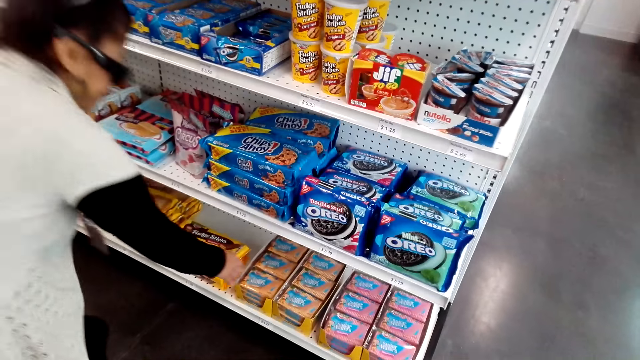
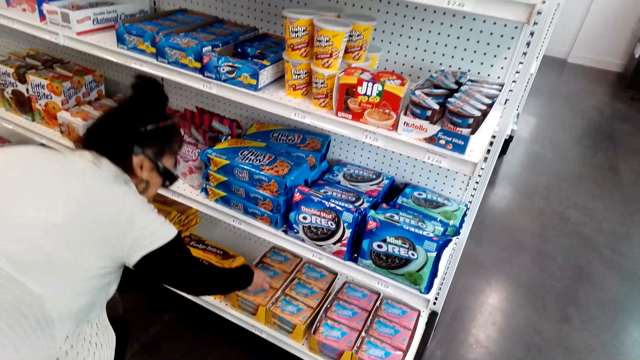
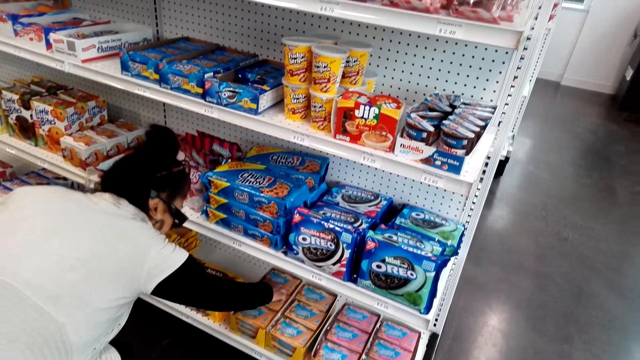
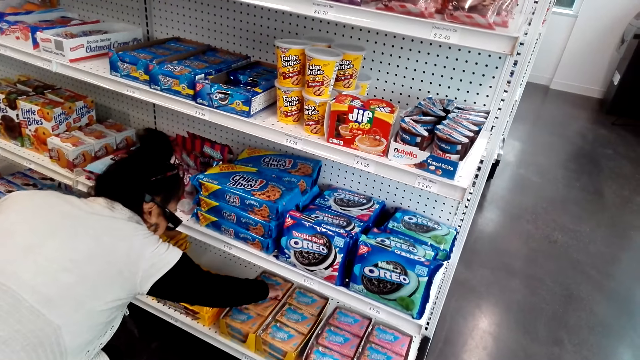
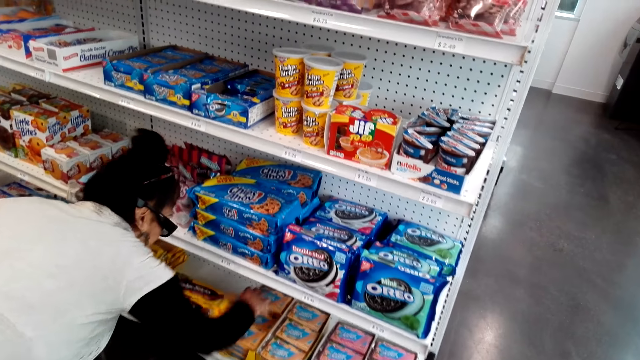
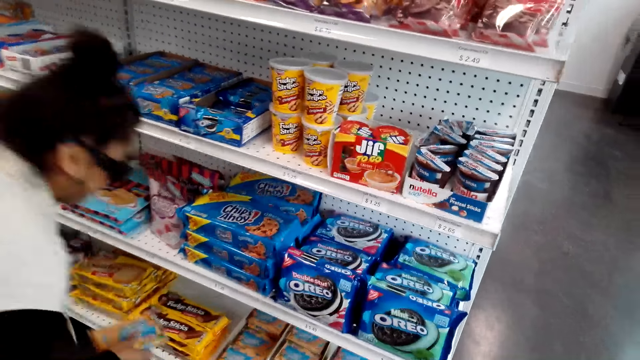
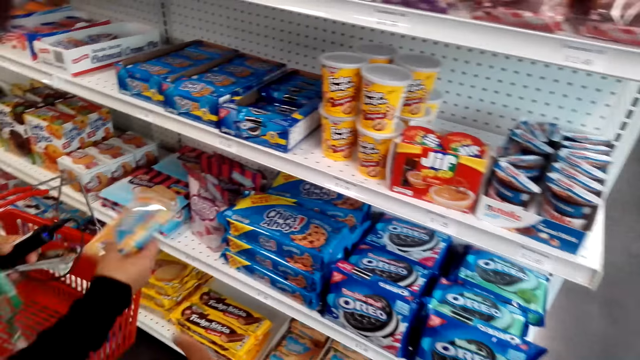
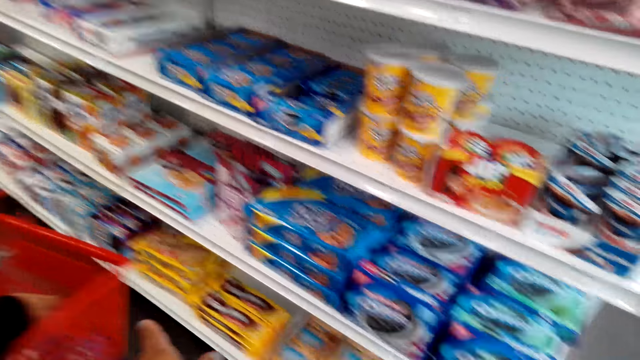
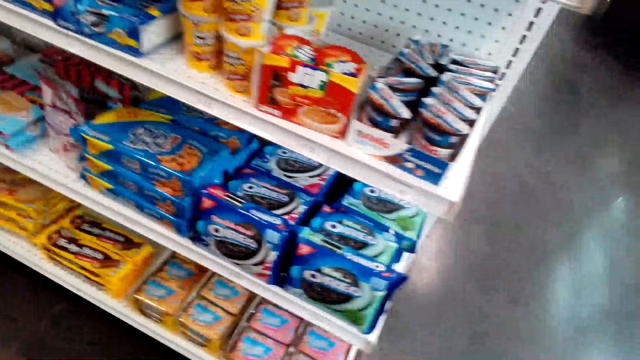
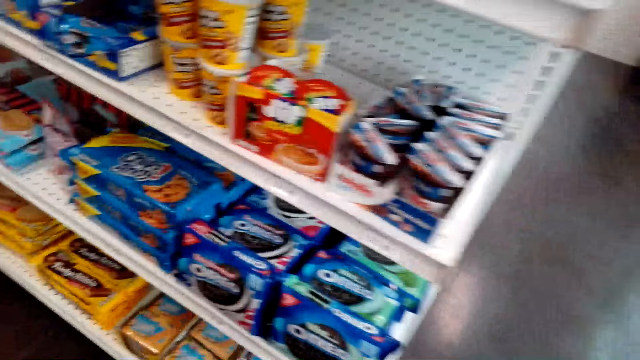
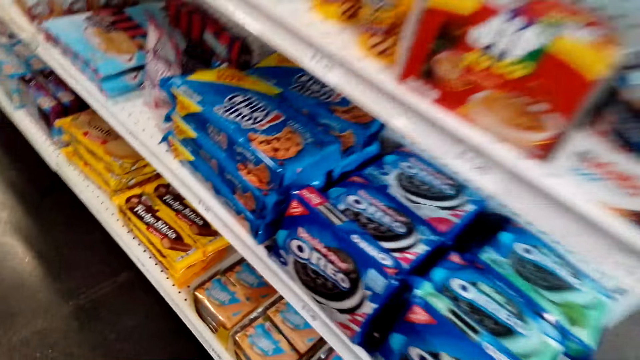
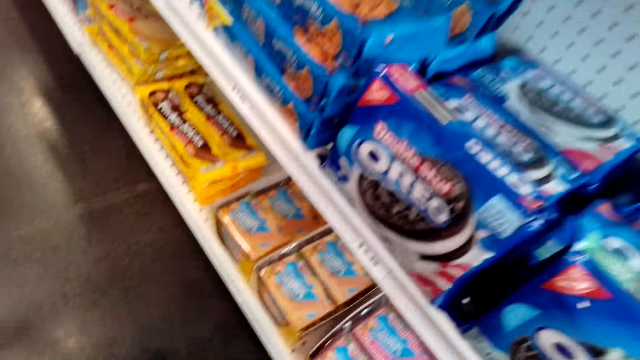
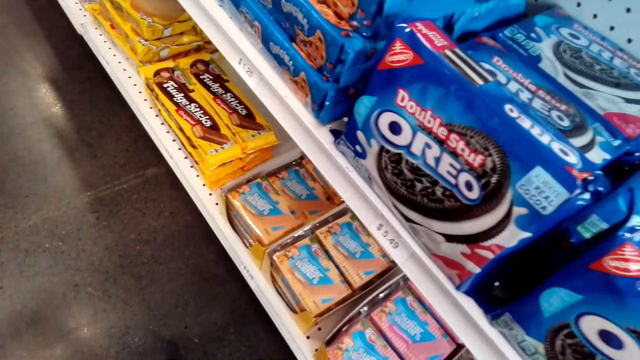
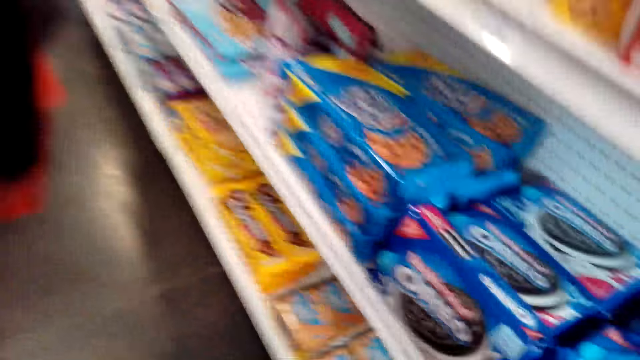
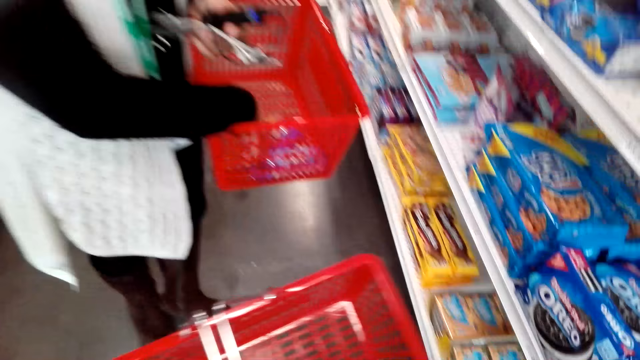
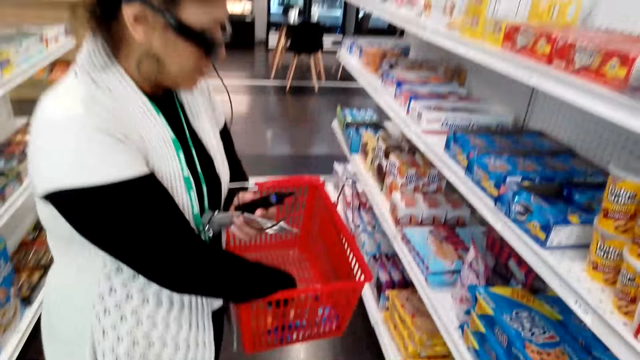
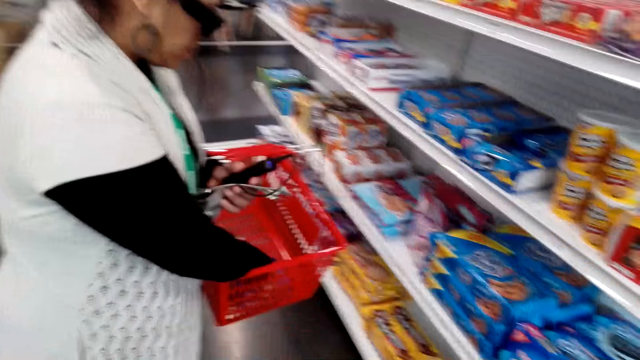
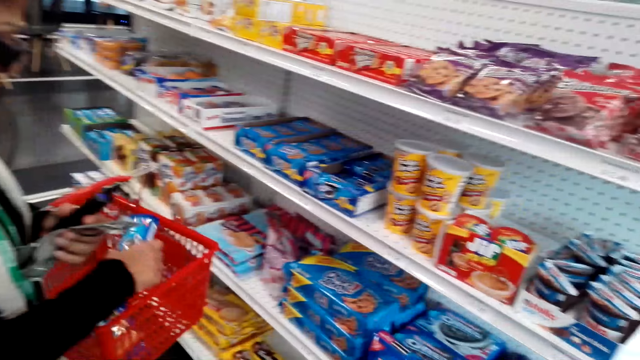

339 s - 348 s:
A female picks a snack from the shelf. The female places the snack on the shopping basket.

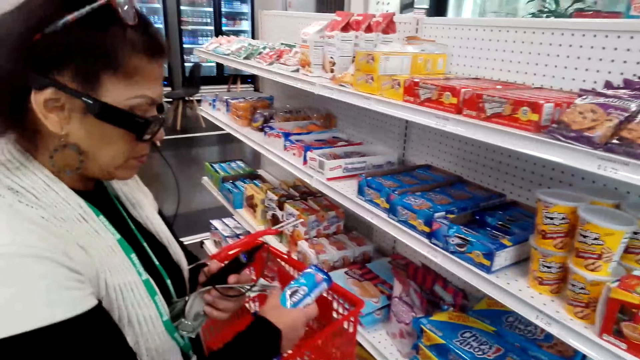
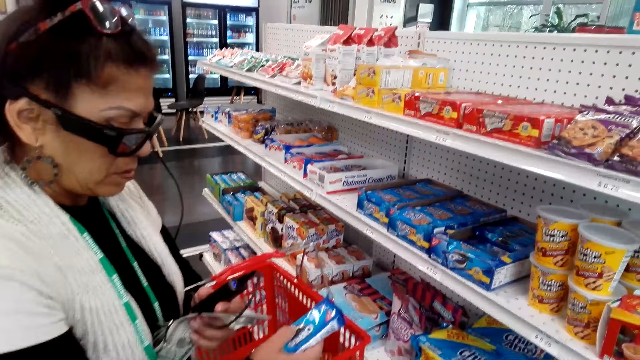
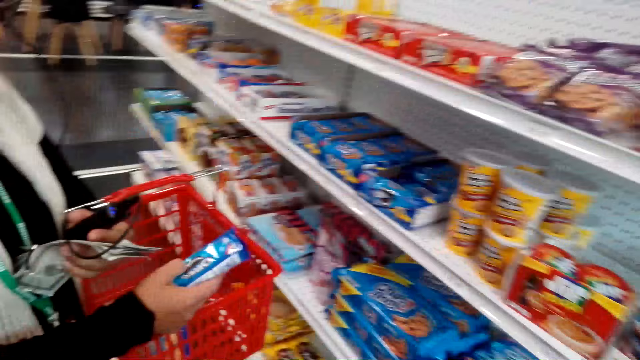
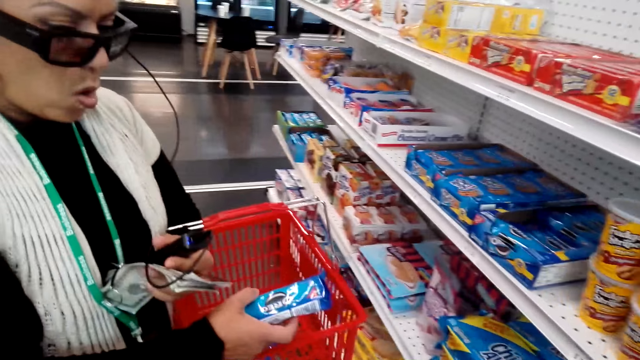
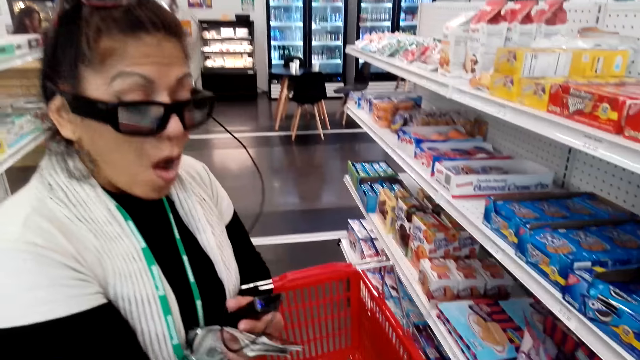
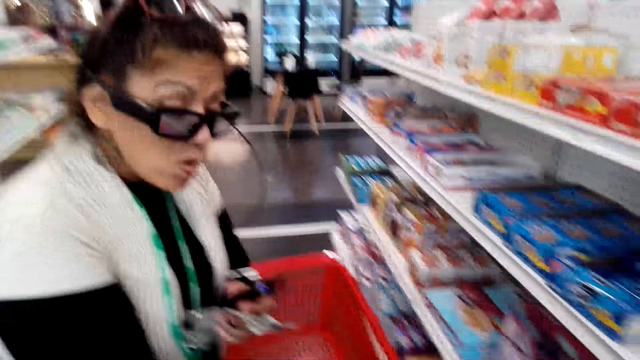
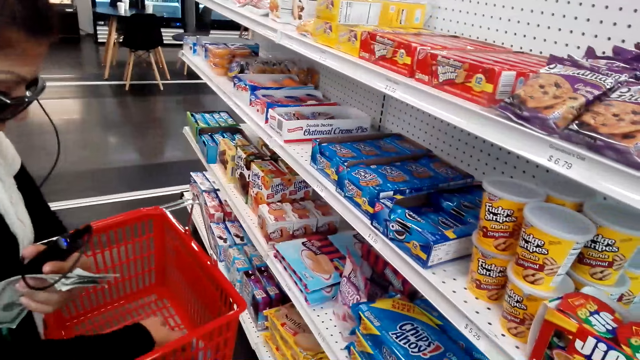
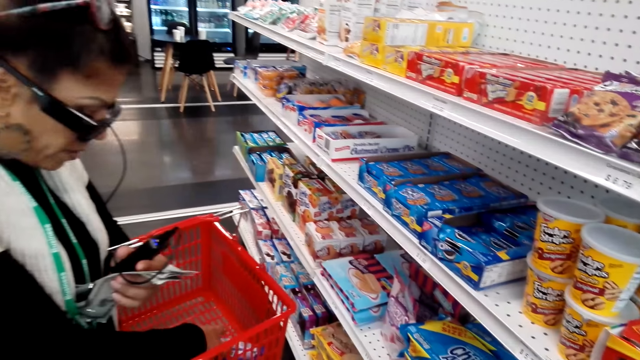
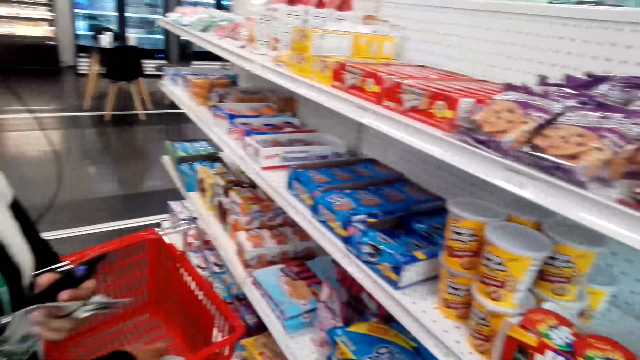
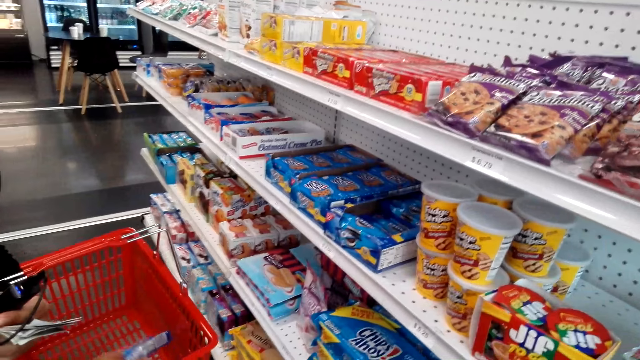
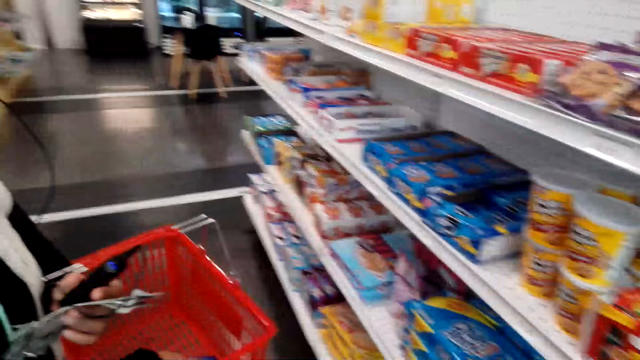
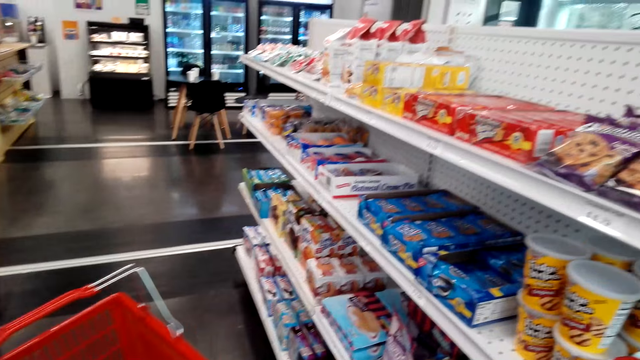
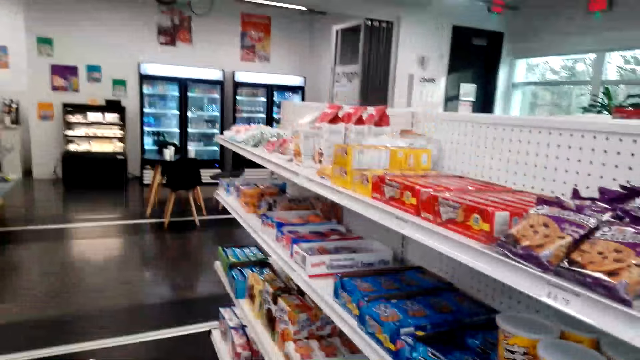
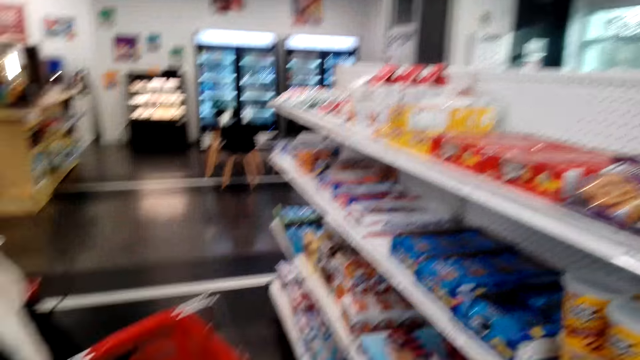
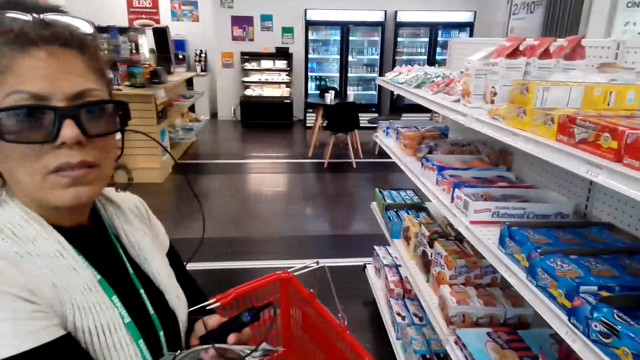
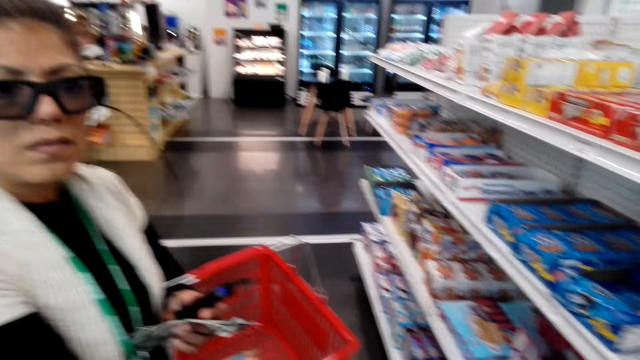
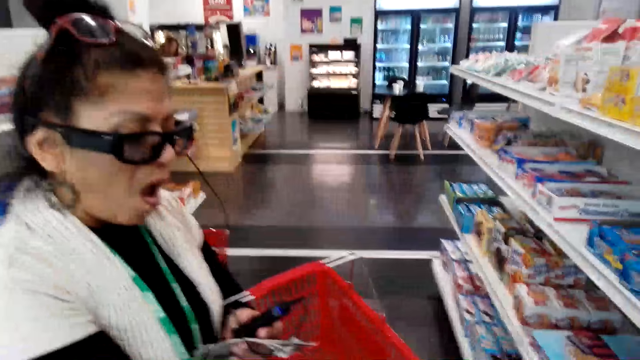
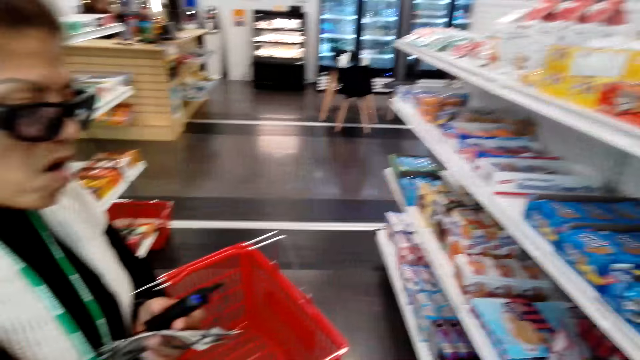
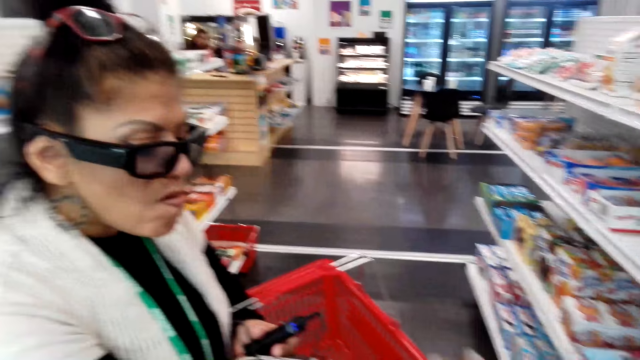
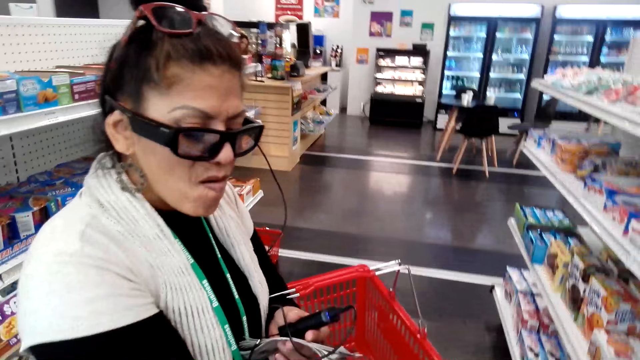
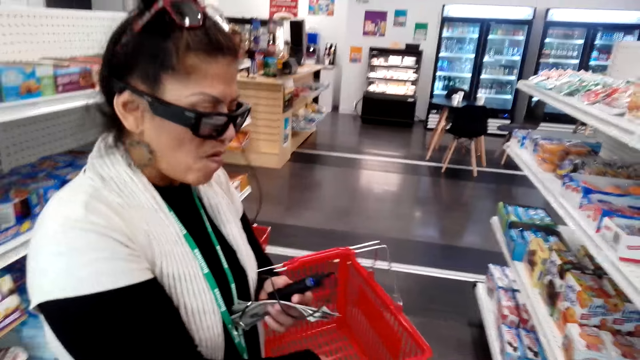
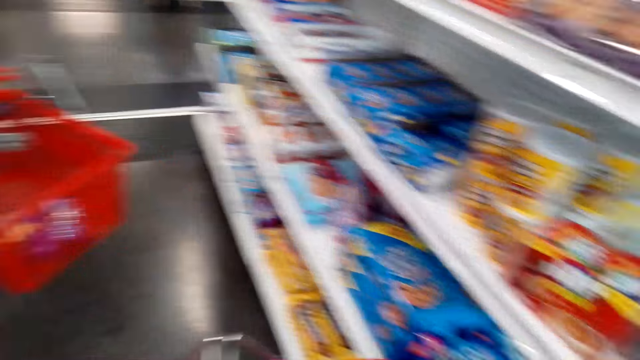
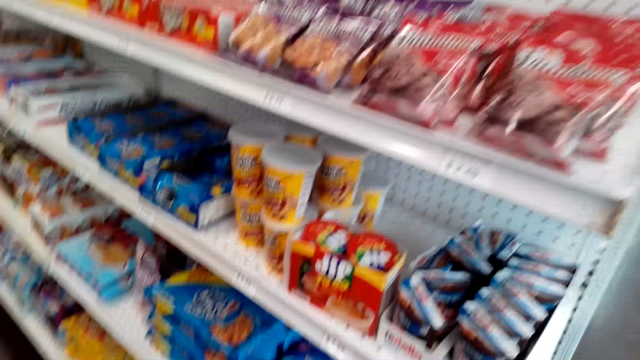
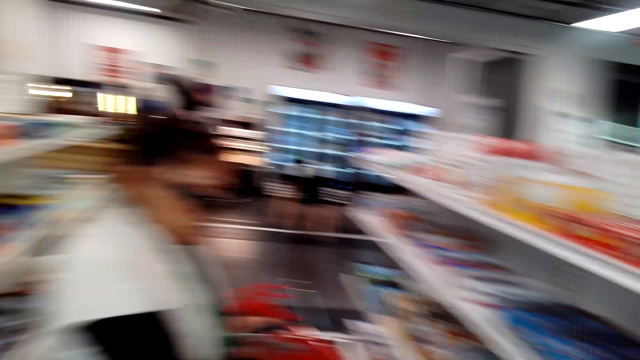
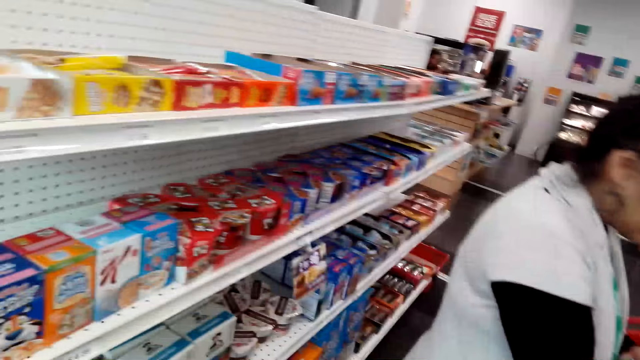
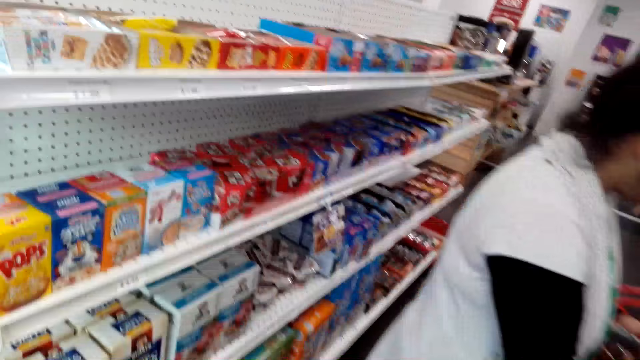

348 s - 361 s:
A lady picks an oreo from the basket. The lady talks to the camera wearer. The camera wearer talks to the lady.
